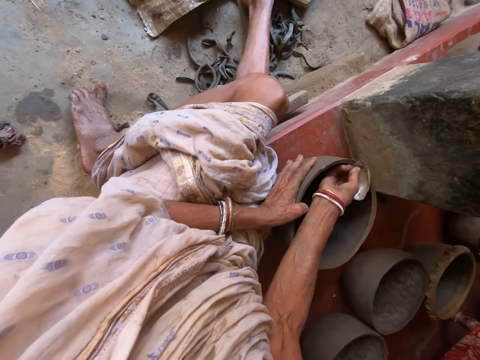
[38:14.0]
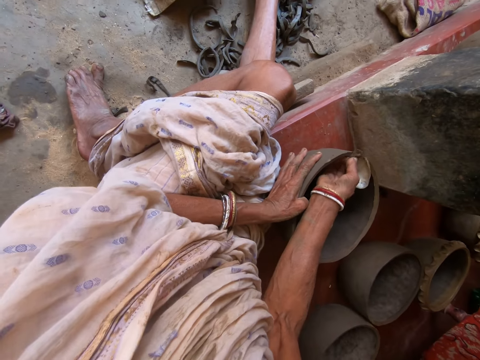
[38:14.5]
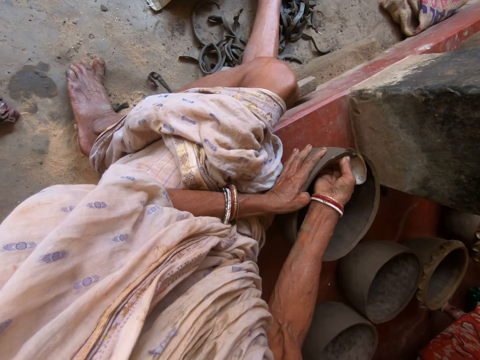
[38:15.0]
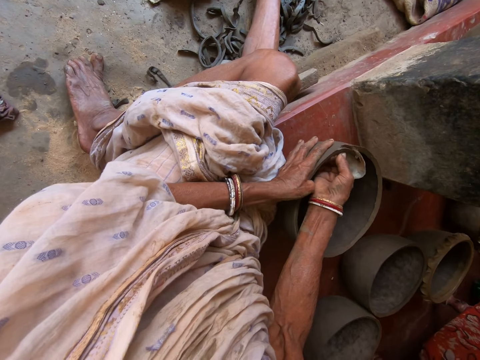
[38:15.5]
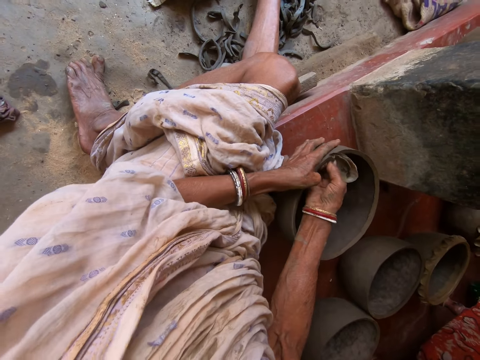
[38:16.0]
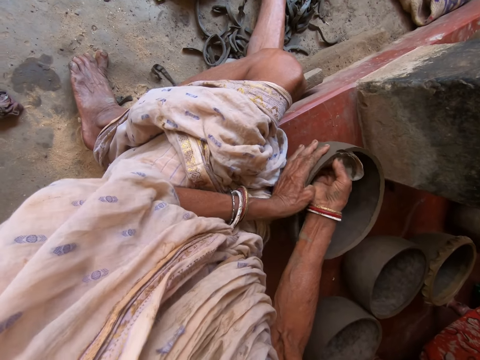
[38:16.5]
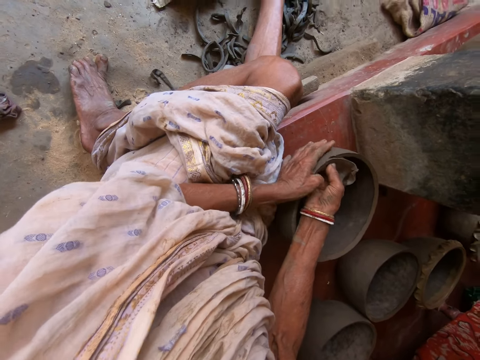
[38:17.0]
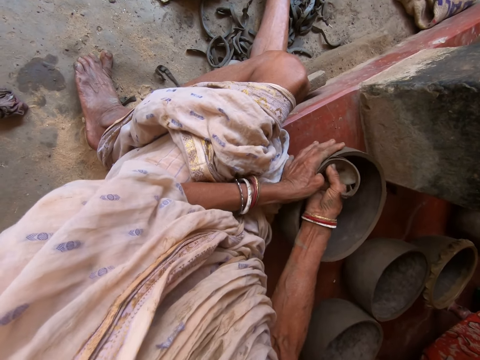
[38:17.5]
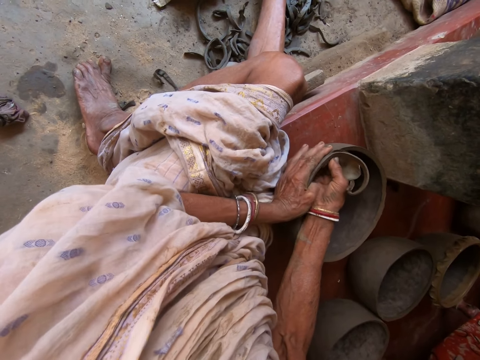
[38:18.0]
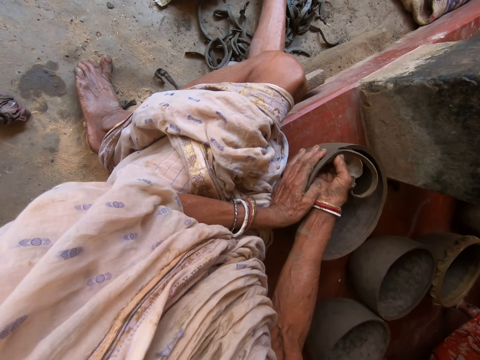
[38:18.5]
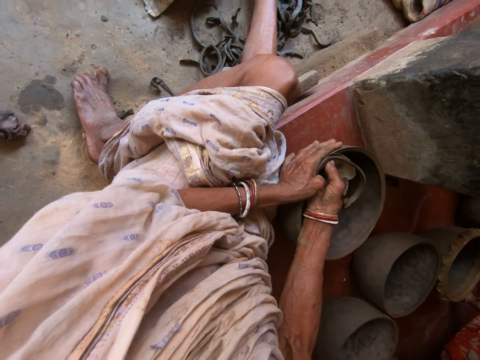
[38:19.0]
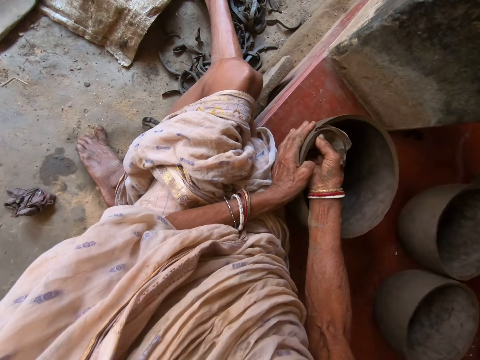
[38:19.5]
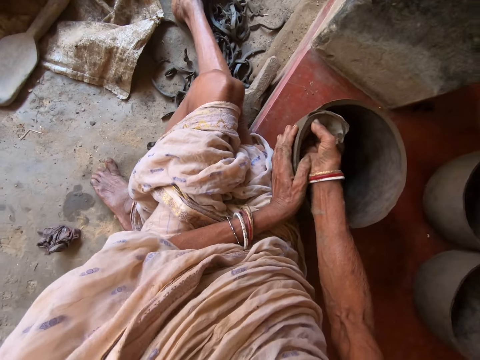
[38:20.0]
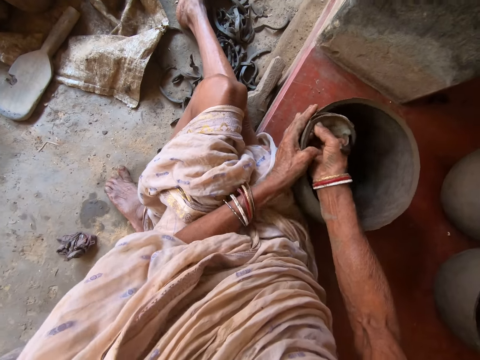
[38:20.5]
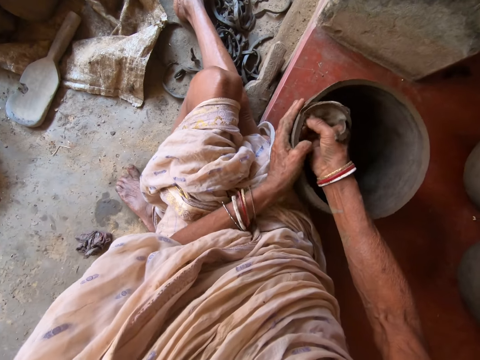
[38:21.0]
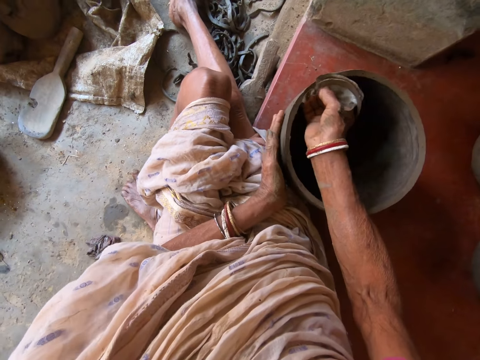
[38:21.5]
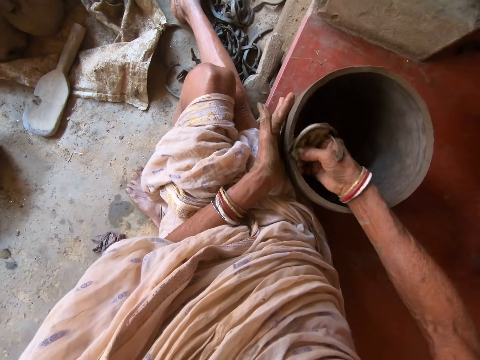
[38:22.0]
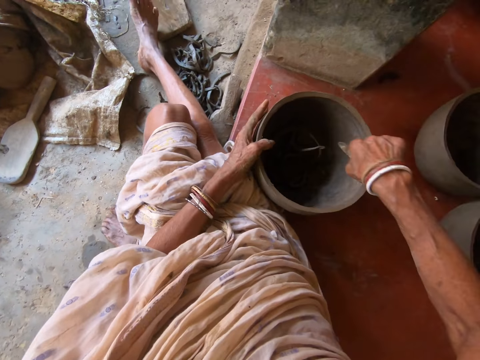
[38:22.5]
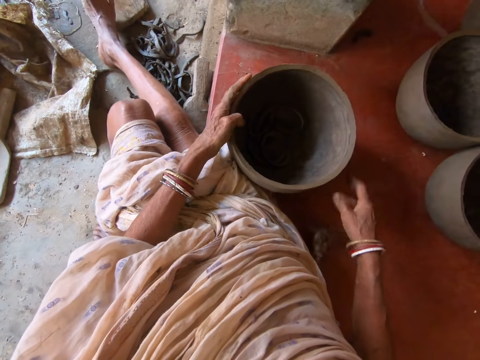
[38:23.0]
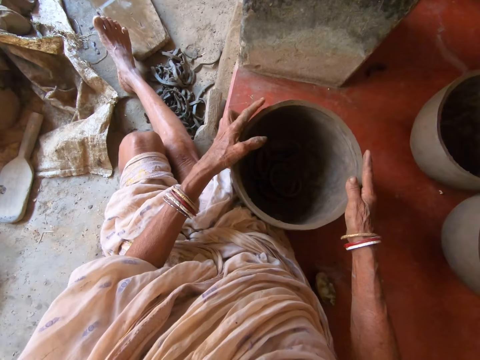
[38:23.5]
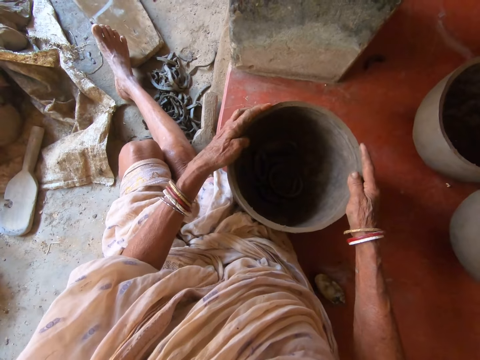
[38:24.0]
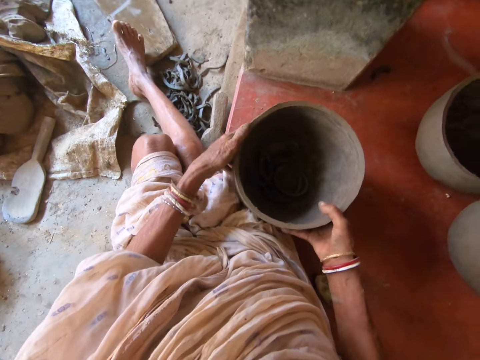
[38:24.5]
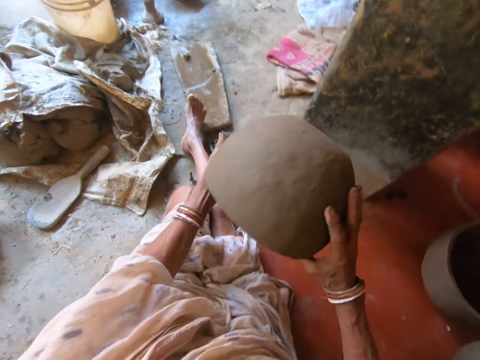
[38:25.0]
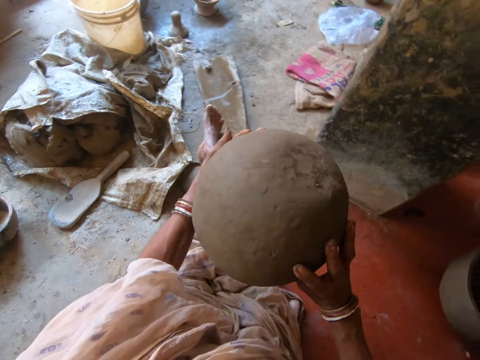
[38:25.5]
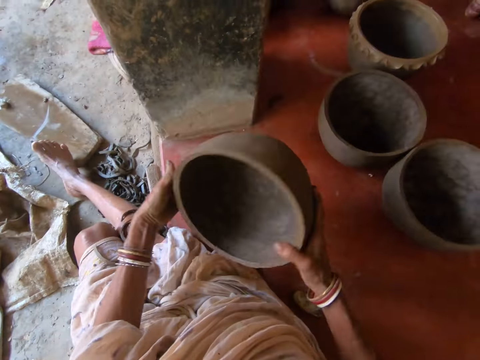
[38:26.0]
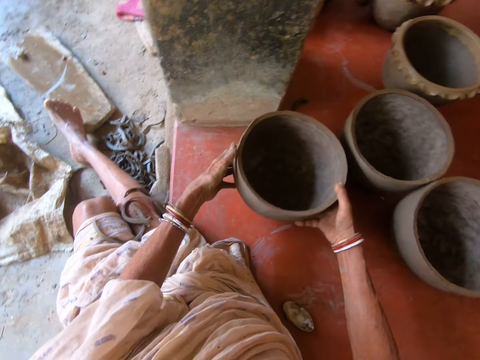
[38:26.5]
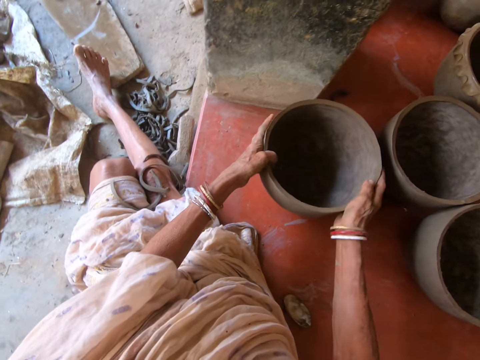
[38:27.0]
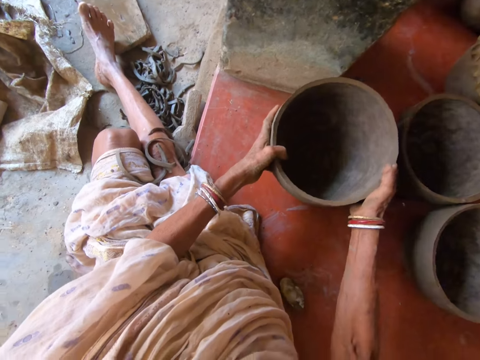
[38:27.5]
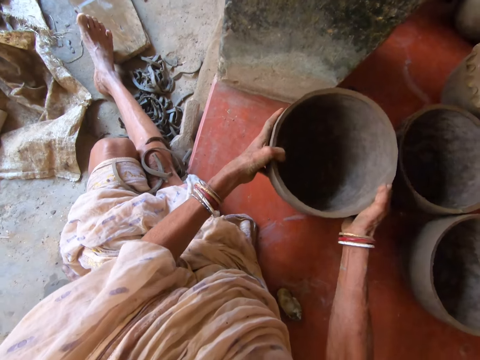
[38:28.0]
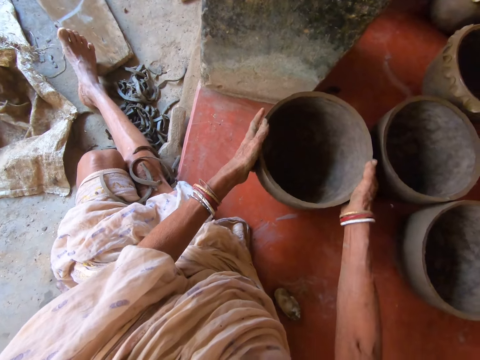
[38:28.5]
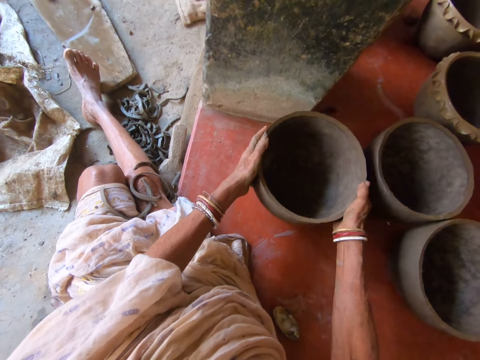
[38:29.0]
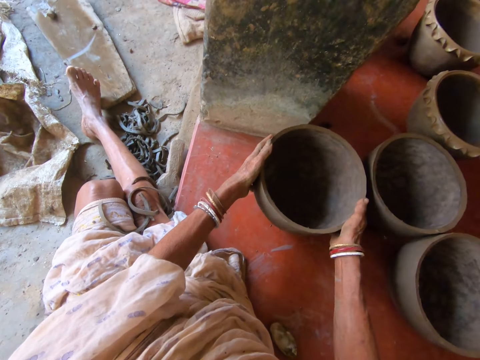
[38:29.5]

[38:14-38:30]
The camera wearer carves the bowl on the floor with the metal scrap in her right hand. She rotates the bowl on the floor with her left hand. She converses with a male. She drops the carvings on the metal scrap in her right hand into the bowl on the floor. She drops the metal scrap on the floor with her right hand. She picks the bowl from the floor with both hands. She tilts the bowl with both hands. She drops the bowl on the floor with both hands. She hits the bowl on the floor.

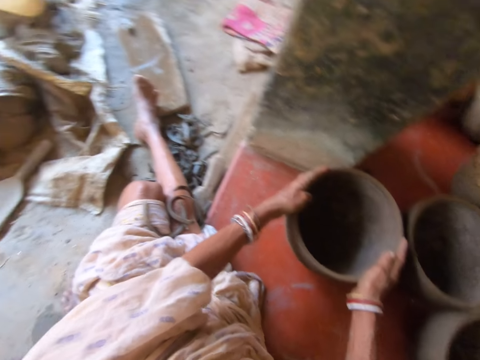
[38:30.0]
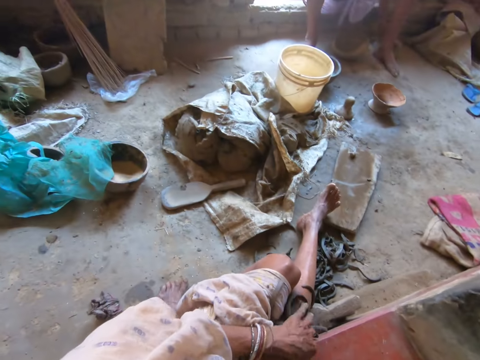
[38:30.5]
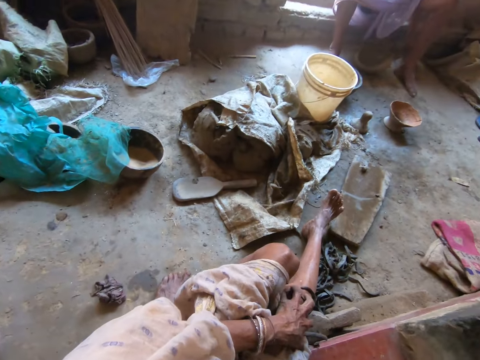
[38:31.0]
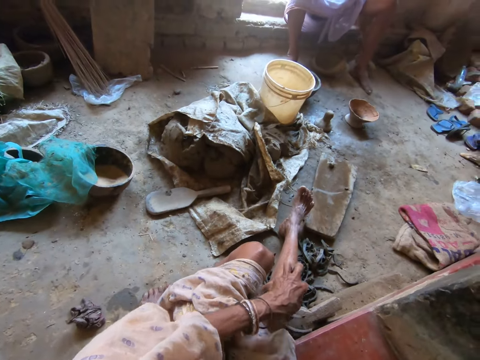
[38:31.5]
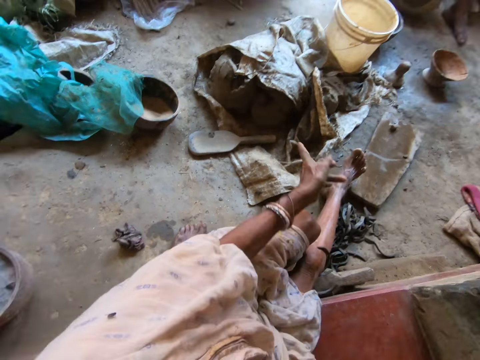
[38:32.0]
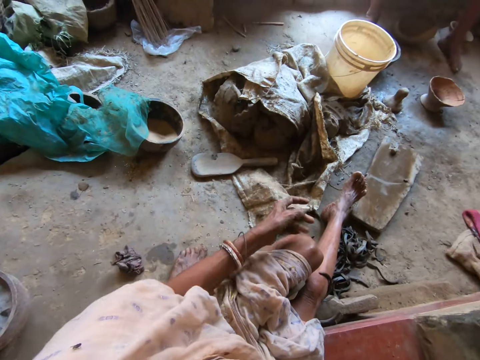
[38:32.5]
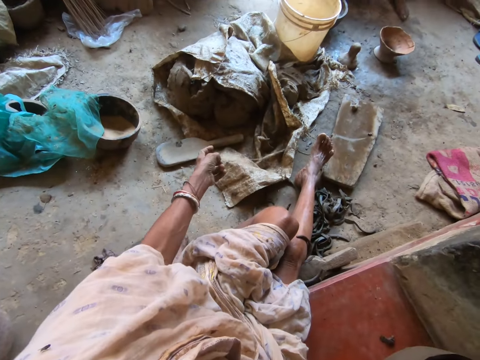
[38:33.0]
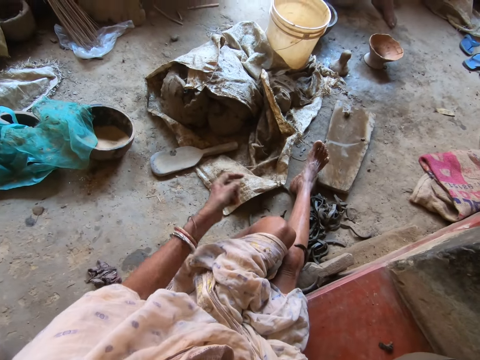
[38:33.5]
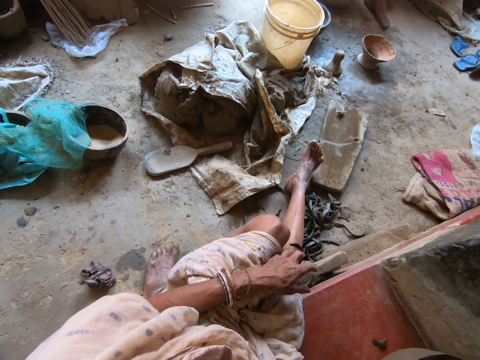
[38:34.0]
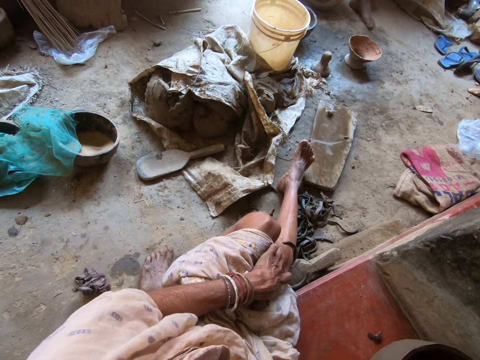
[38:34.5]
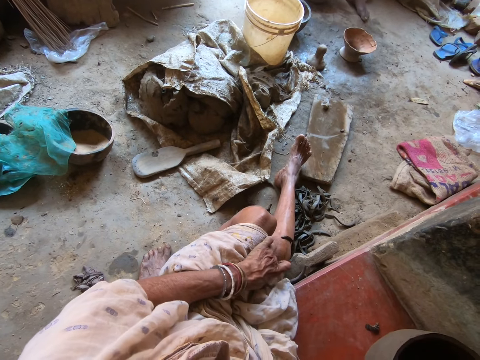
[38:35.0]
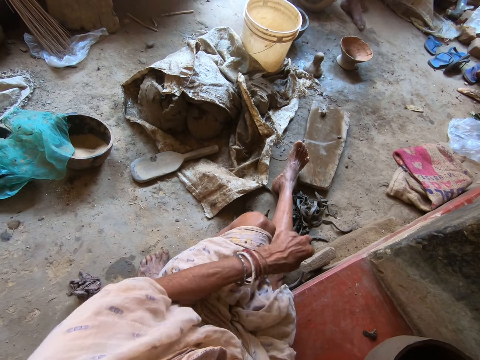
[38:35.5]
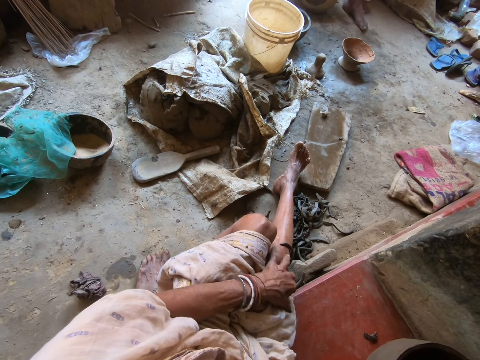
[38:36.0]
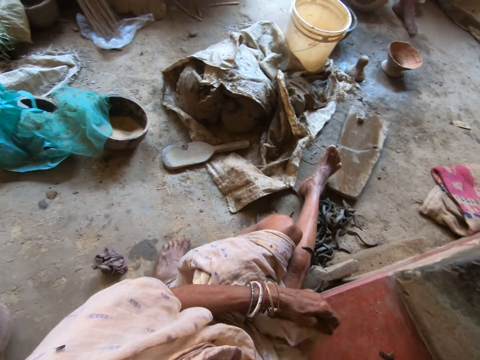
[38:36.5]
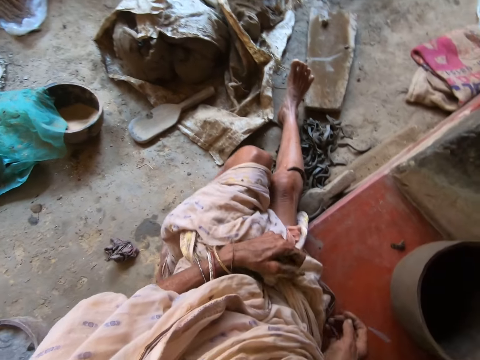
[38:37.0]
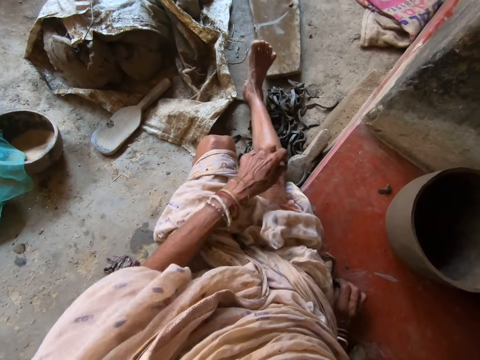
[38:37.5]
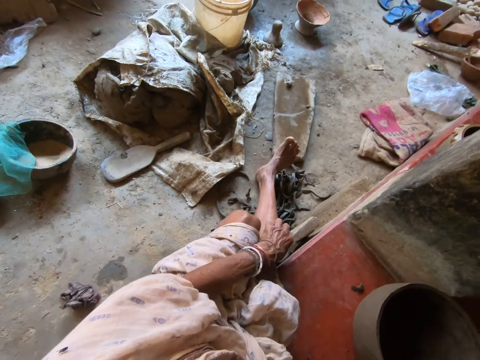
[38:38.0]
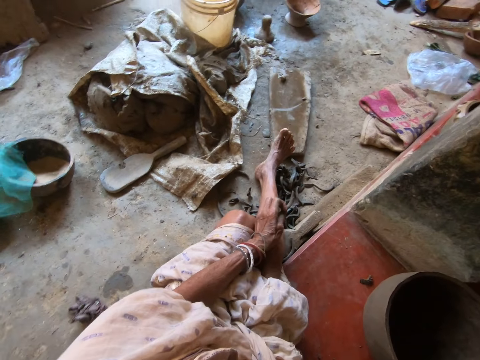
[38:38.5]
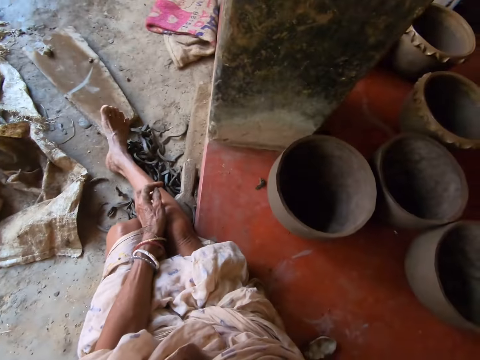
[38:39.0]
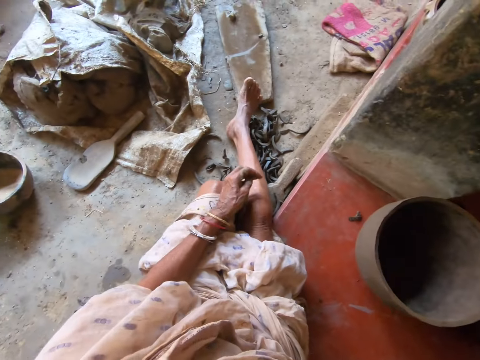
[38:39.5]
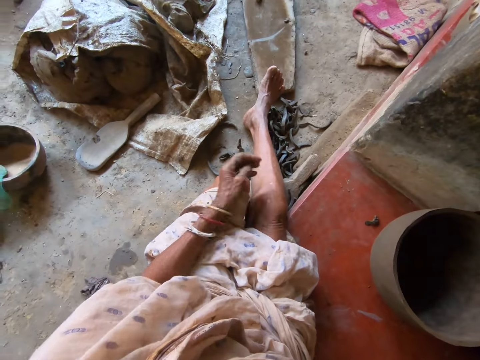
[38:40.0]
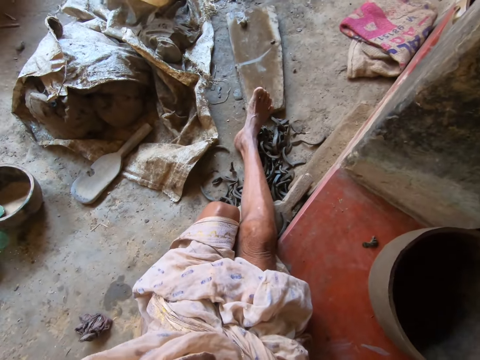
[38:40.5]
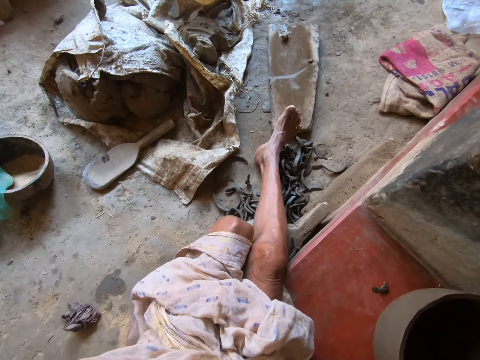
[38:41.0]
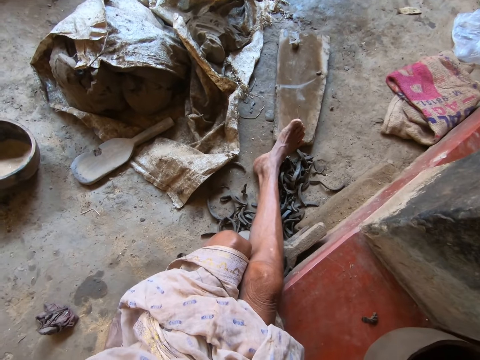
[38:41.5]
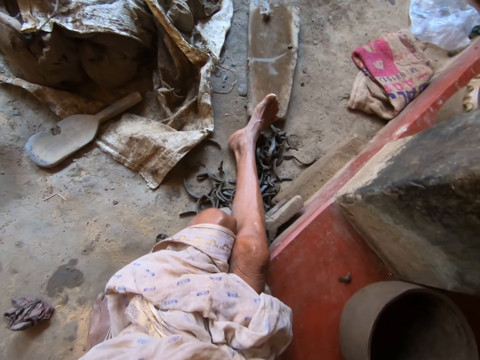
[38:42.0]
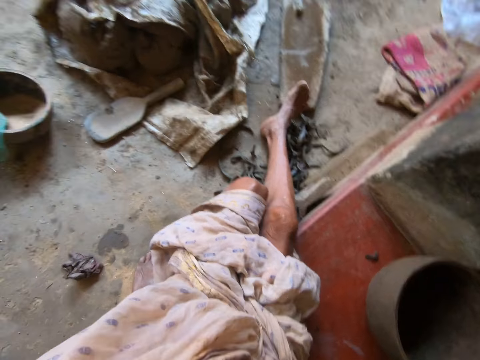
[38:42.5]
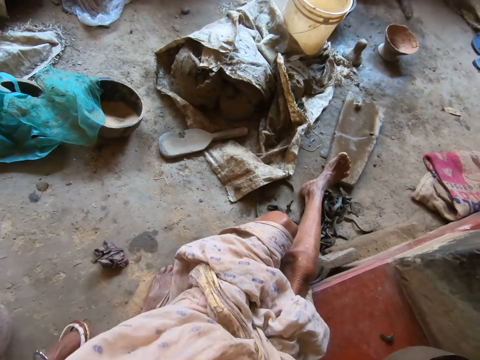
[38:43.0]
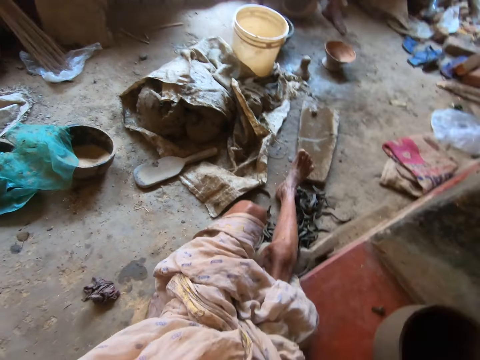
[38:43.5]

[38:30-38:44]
The camera wearer moves some carvings from her legs to the ground with her left hand. She does a hand movement. She converses with a male. She adjusts a cloth with her hand. She removes clay from the leg. The male converses.
